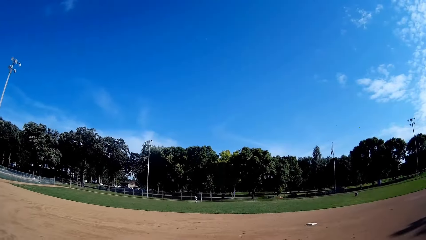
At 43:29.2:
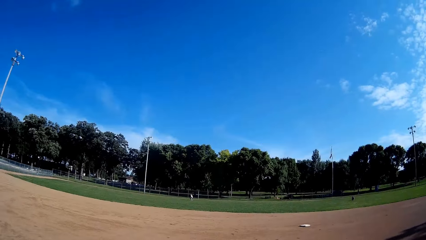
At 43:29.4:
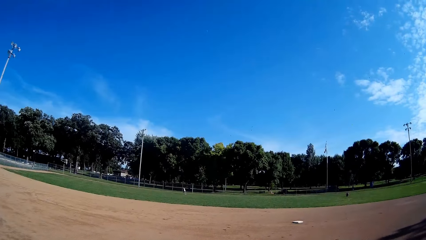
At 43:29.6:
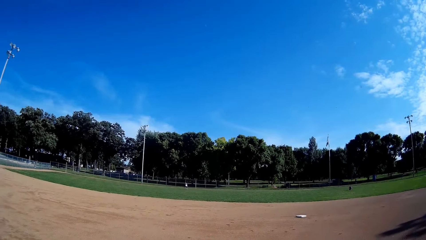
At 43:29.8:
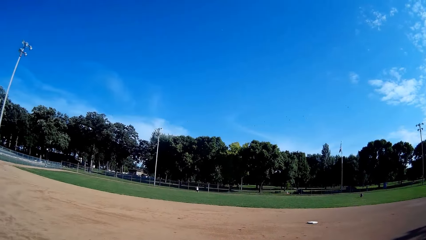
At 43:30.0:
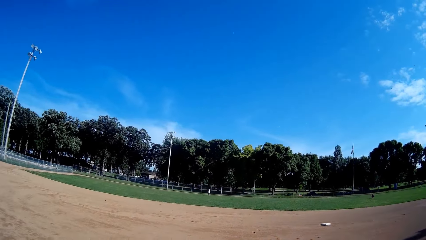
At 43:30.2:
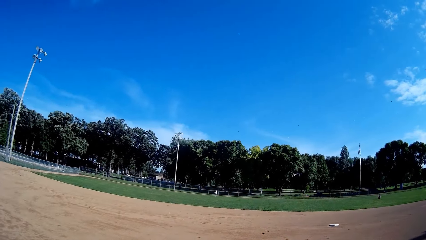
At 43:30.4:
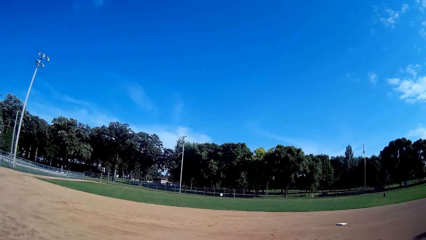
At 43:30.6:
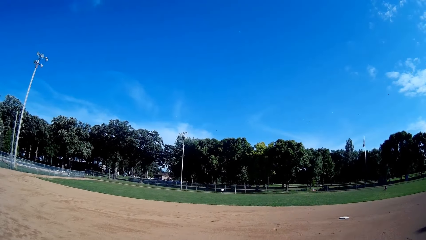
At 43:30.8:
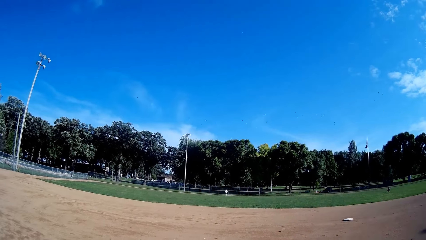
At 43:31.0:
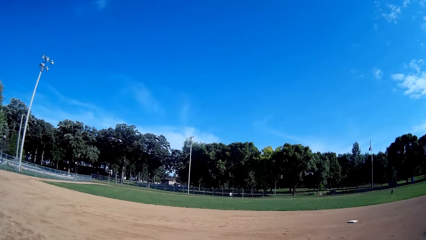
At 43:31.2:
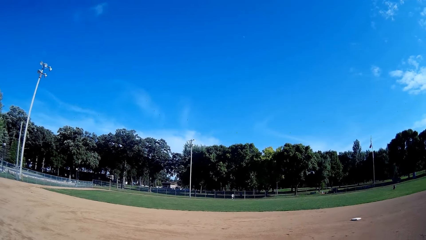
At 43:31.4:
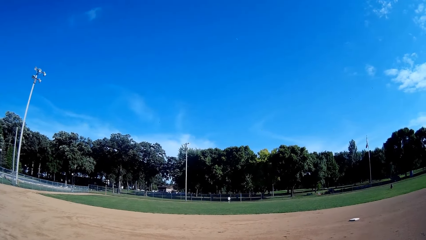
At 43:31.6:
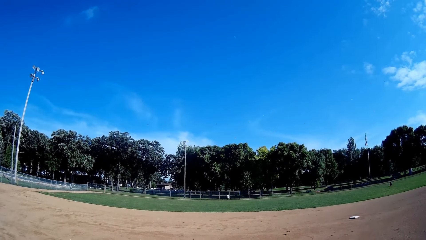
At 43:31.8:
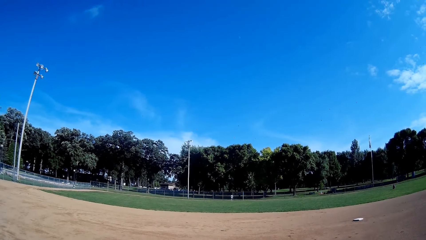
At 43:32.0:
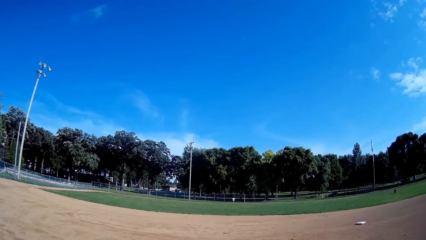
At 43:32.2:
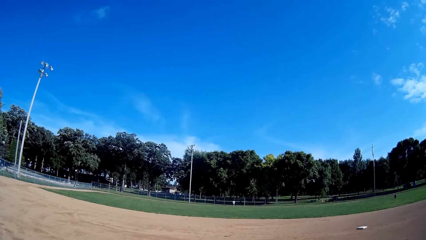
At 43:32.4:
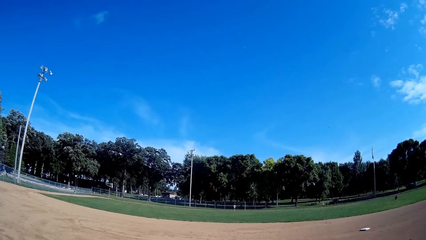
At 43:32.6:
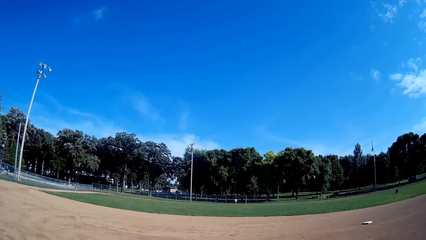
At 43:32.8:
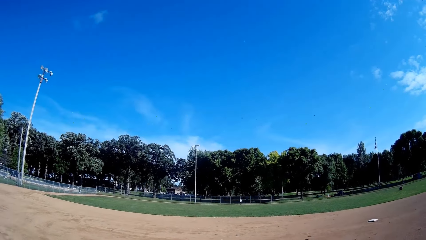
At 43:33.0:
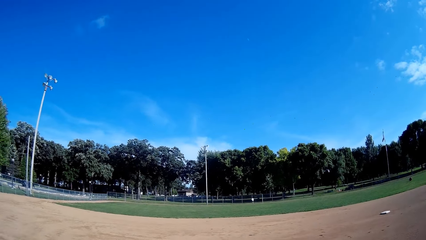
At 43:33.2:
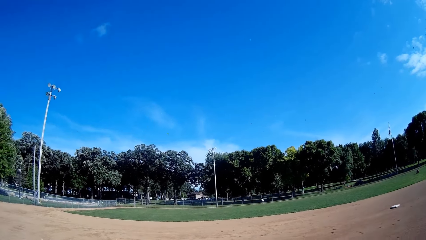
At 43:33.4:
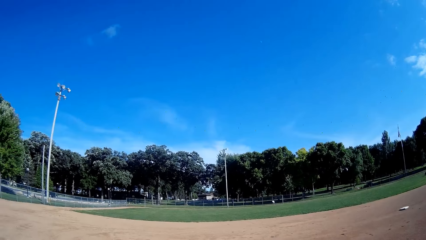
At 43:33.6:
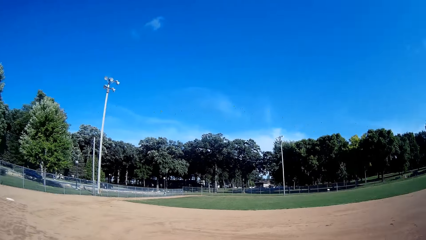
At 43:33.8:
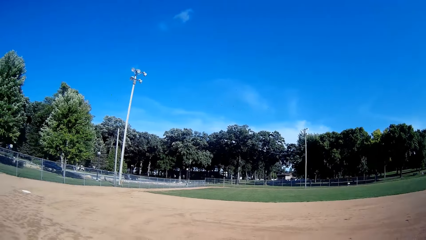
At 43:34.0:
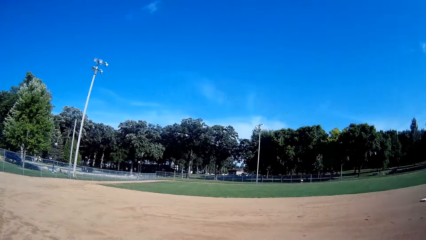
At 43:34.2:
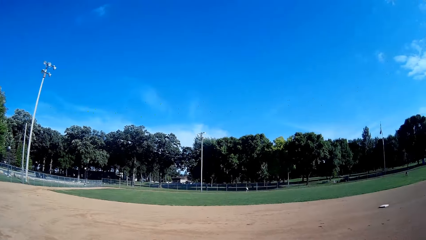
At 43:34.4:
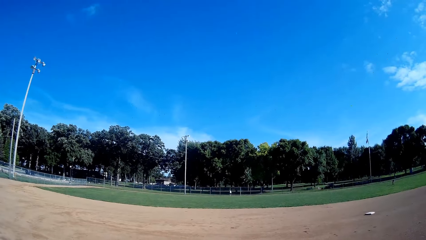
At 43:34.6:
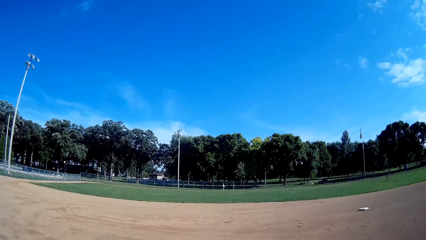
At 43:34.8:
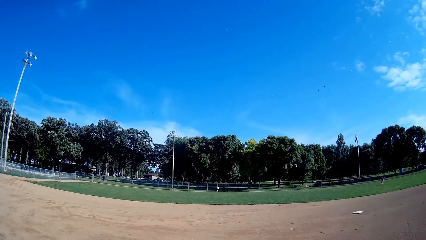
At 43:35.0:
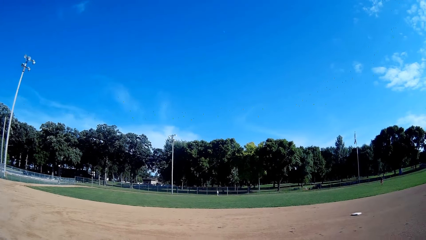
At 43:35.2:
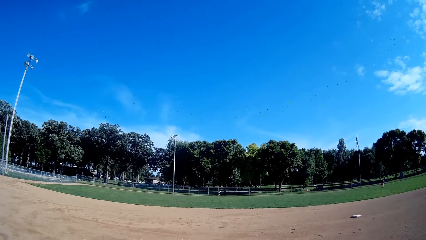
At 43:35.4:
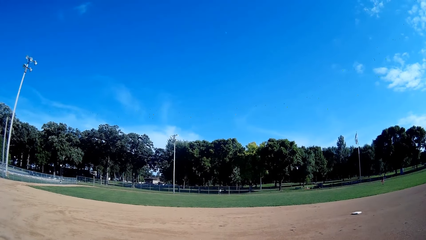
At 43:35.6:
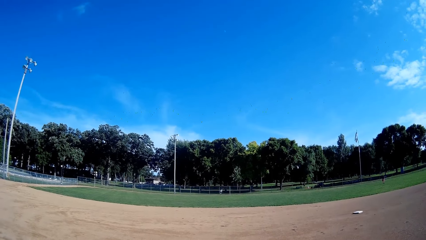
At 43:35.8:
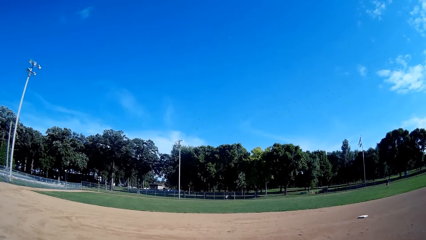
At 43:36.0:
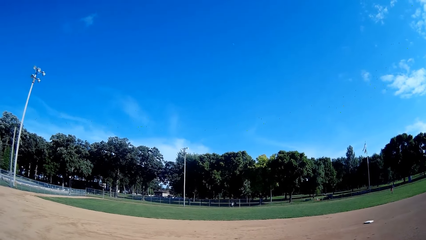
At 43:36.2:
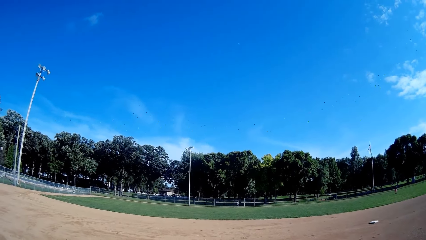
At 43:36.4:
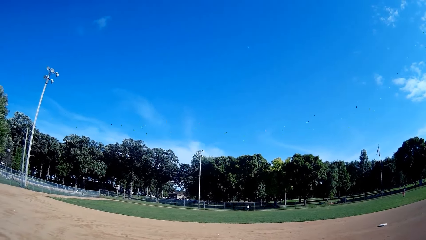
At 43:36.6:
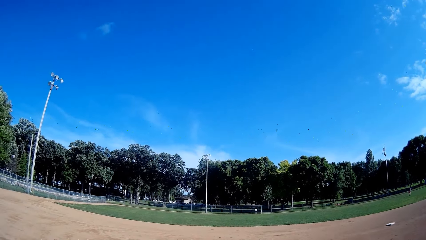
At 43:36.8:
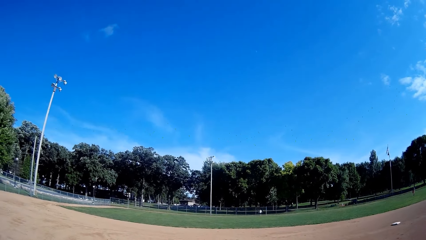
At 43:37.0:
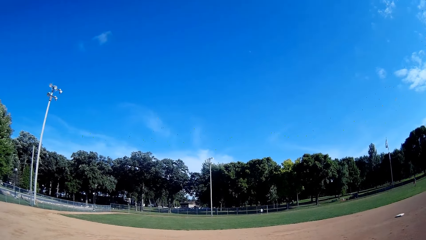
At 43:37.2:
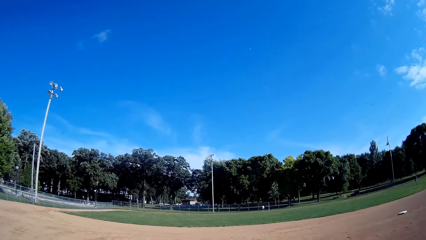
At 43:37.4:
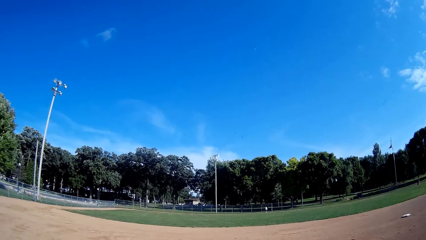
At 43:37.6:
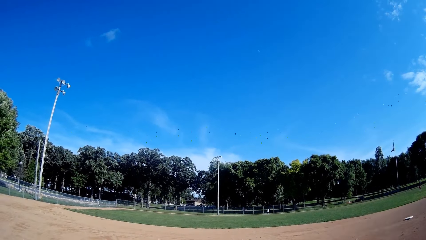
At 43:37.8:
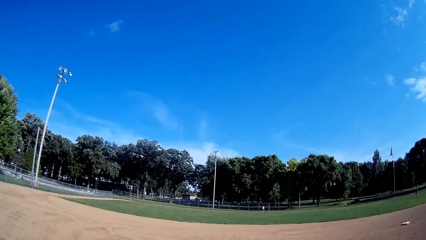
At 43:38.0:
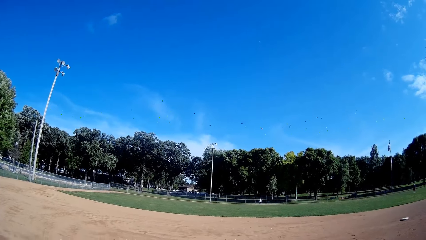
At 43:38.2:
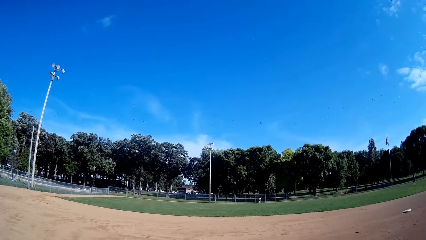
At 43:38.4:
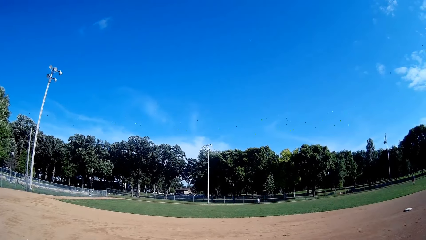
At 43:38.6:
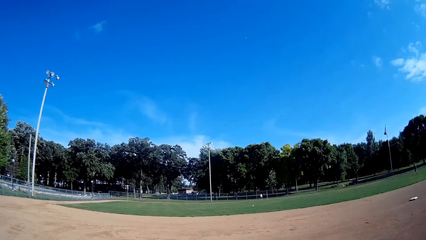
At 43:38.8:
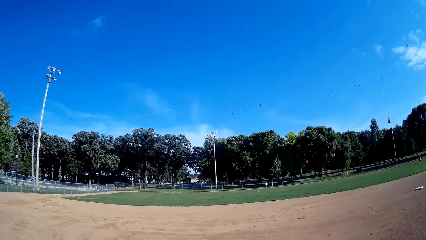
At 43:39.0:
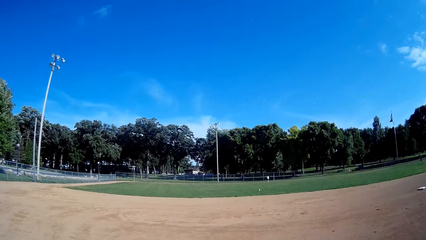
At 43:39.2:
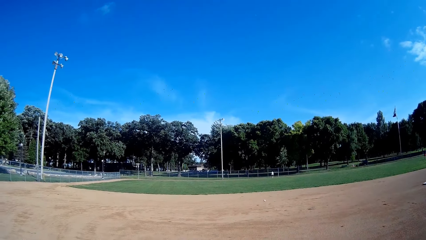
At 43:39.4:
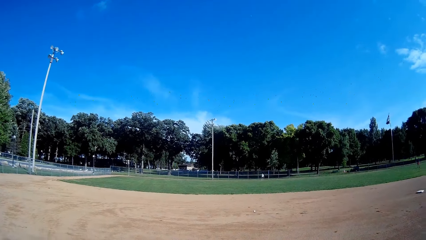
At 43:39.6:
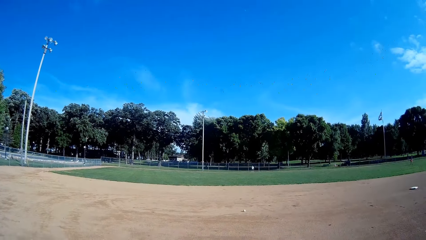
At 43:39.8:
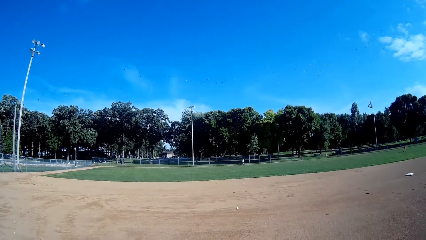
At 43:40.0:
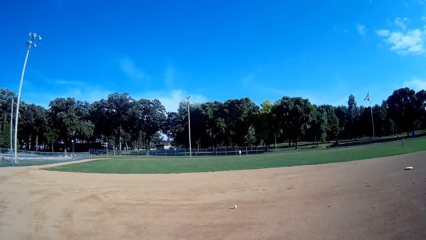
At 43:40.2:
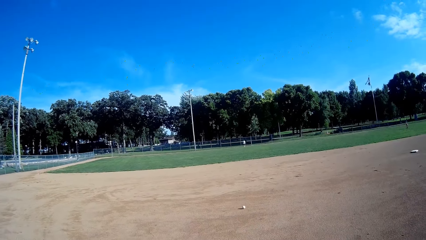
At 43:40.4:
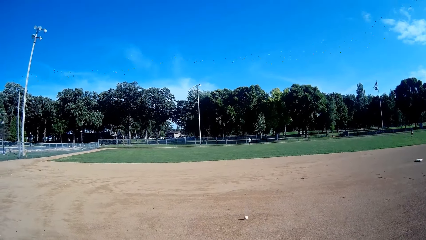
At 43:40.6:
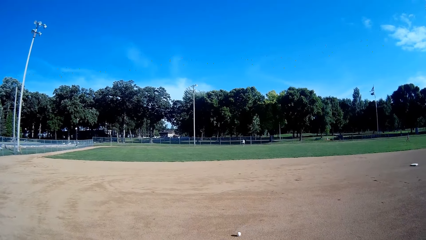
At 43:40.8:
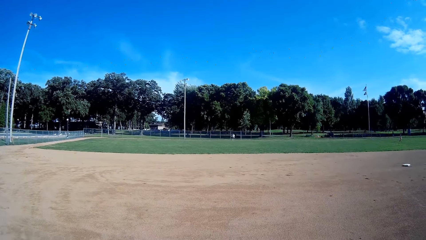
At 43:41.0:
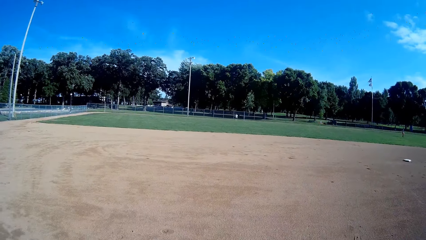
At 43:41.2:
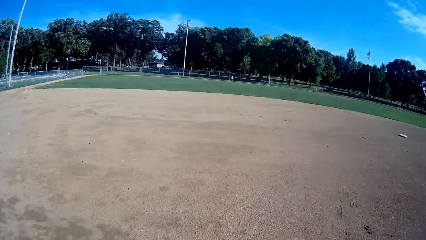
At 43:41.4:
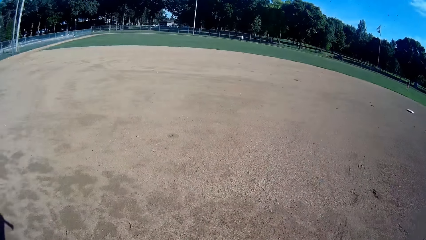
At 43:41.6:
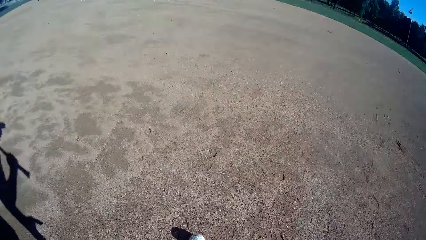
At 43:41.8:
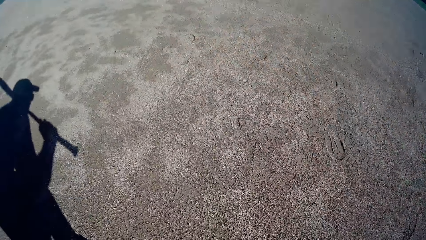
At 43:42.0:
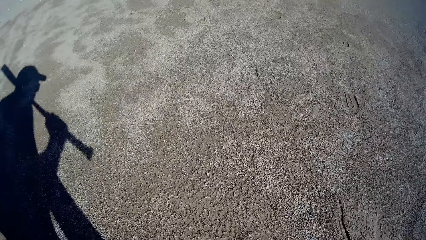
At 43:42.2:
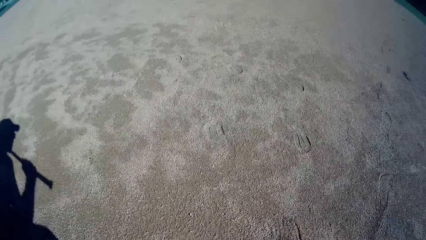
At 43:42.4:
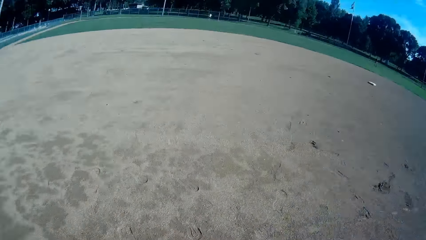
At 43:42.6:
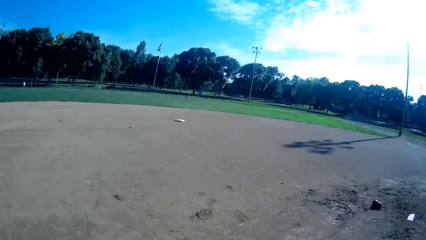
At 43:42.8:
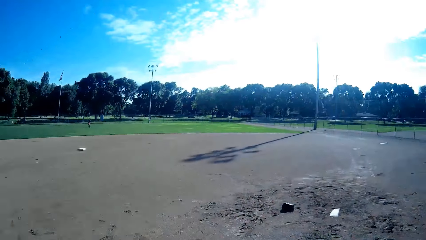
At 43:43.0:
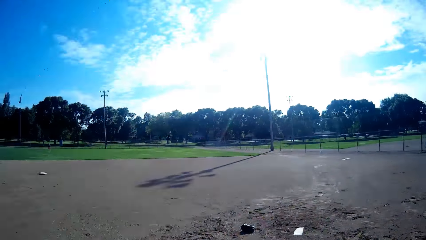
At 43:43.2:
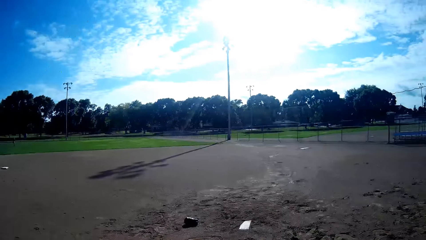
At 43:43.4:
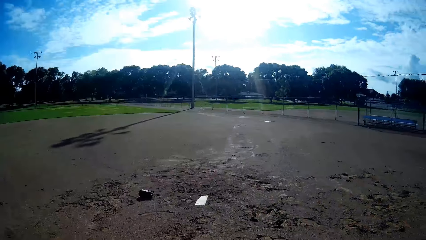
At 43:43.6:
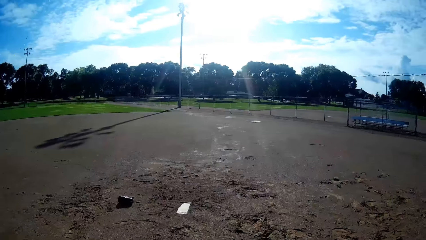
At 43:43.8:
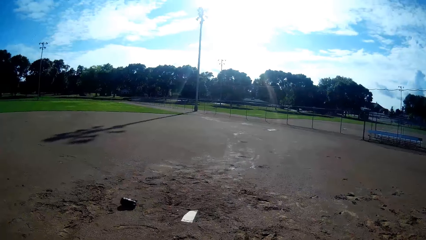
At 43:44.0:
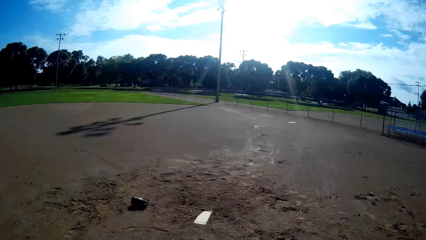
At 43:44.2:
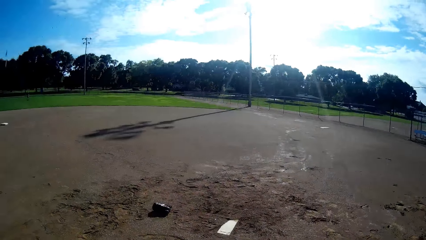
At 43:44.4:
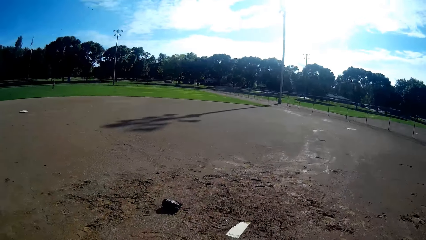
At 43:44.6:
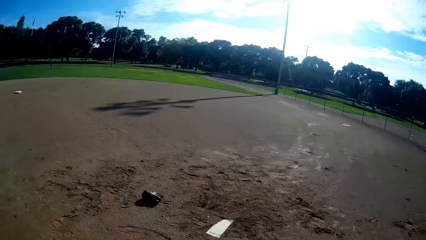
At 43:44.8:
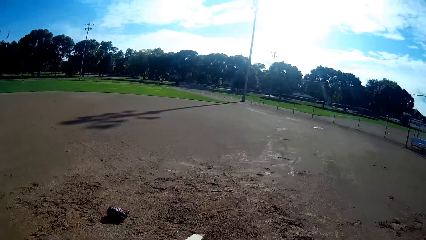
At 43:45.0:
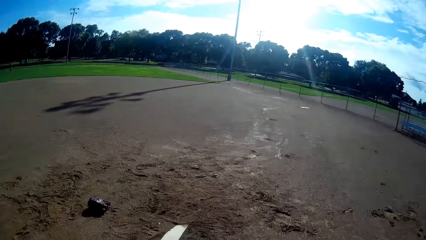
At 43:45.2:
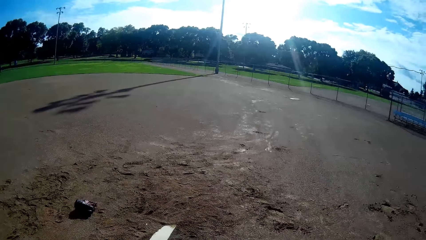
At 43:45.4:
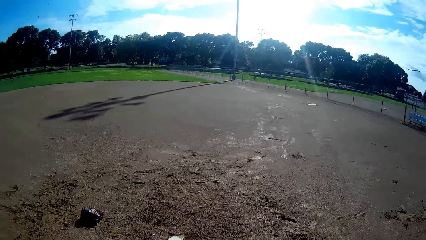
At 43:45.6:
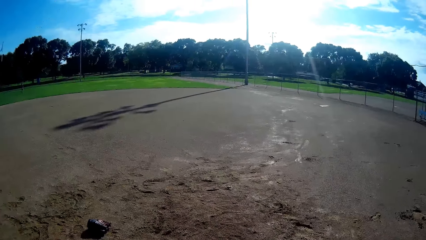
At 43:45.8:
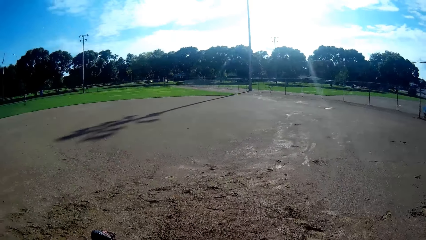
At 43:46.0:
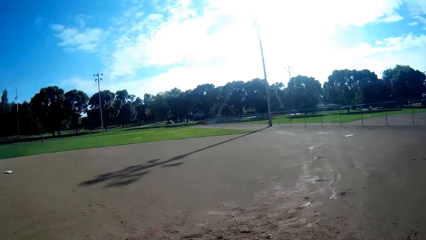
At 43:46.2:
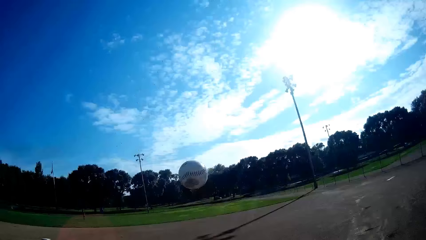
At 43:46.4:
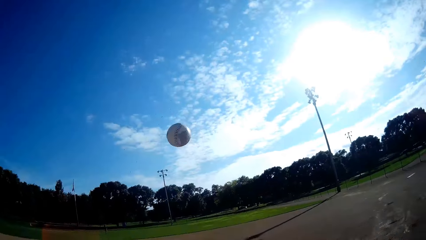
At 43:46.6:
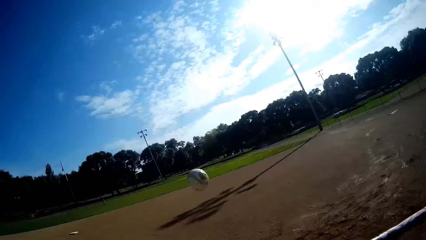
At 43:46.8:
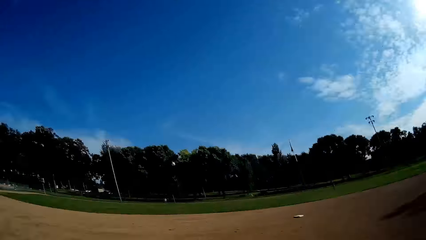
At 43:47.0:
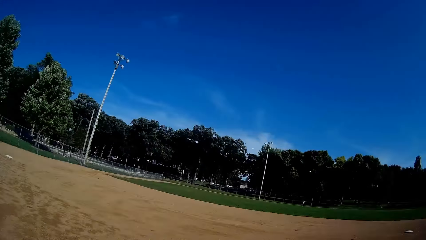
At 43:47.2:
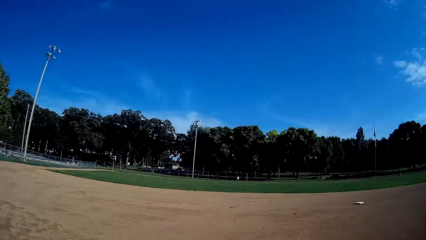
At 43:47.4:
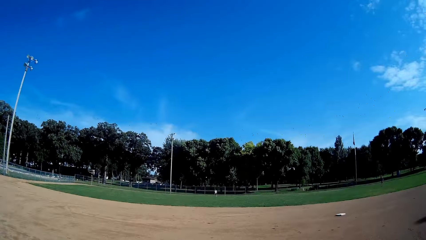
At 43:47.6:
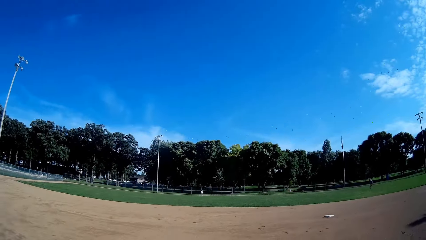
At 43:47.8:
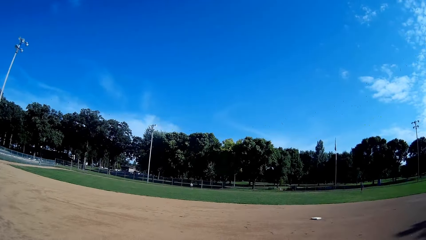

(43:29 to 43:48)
The camera wearer stares at a boy. A man jogs towards the ball. The man picks the ball from the ground. Another man stands. The first man throws the ball towards the camera wearer. The boy throws the ball towards the camera wearer. The camera wearer stares at the ball. He bends towards the ground, catches the ball on the ground, picks up the ball and stands up. He walks forward and walks back to his position. He throws the ball upwards. He plays the ball towards the first man with the bat.
